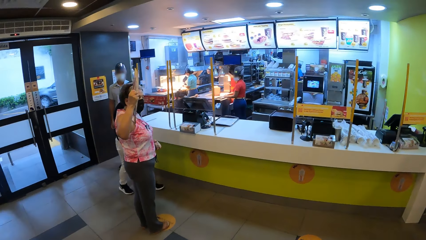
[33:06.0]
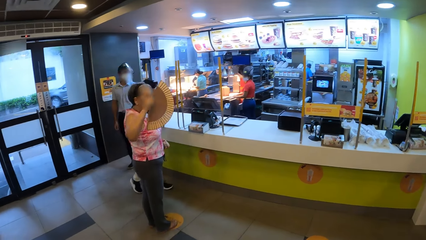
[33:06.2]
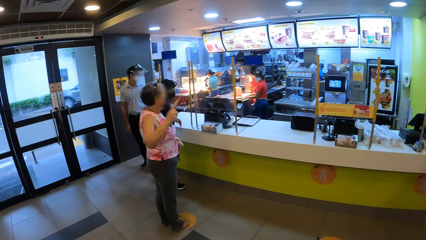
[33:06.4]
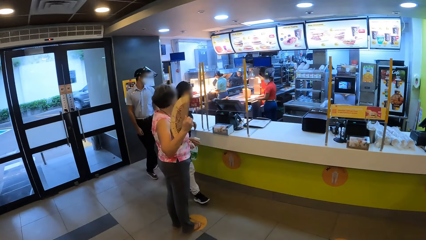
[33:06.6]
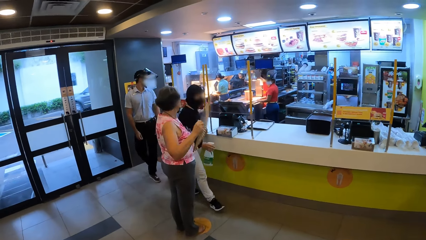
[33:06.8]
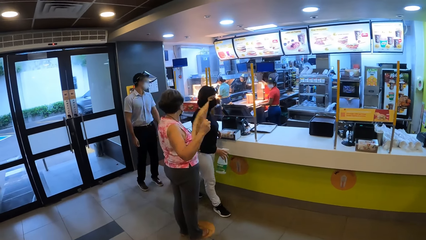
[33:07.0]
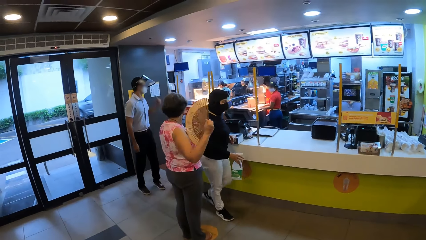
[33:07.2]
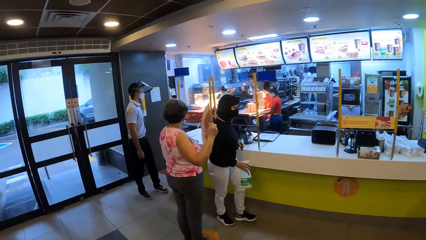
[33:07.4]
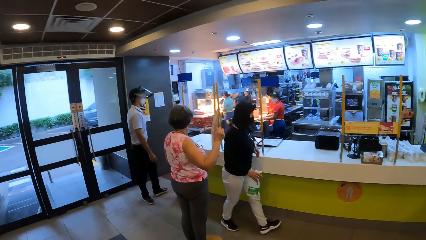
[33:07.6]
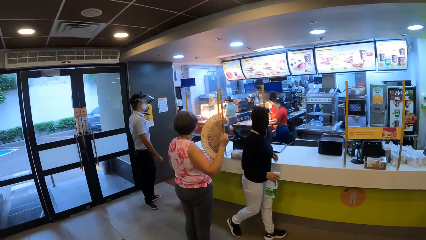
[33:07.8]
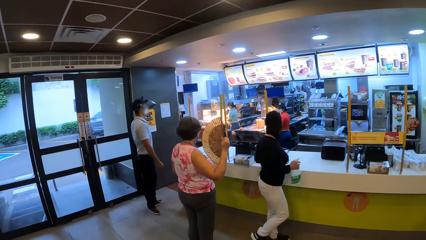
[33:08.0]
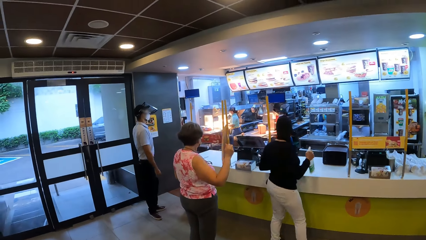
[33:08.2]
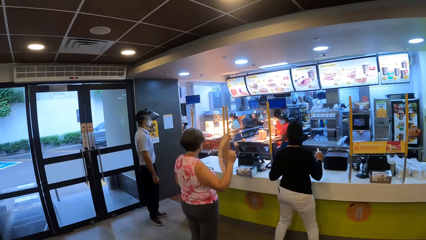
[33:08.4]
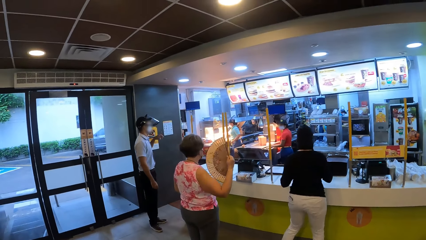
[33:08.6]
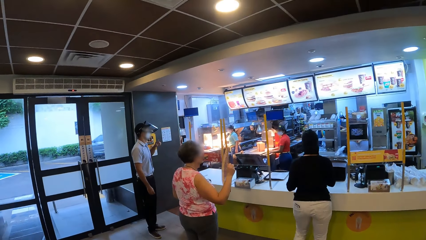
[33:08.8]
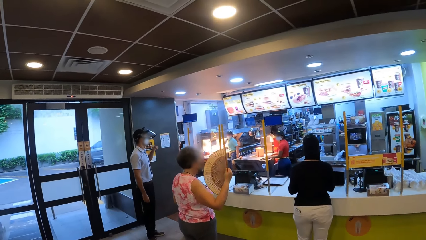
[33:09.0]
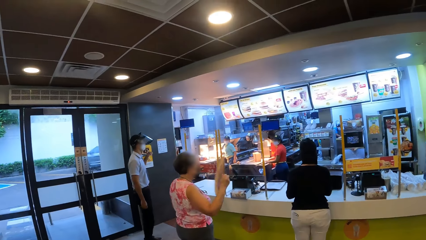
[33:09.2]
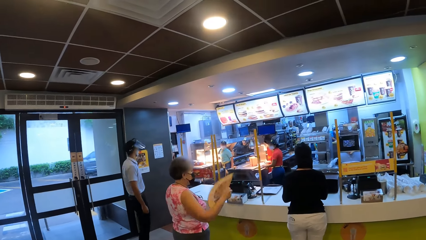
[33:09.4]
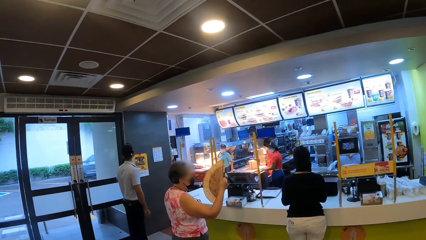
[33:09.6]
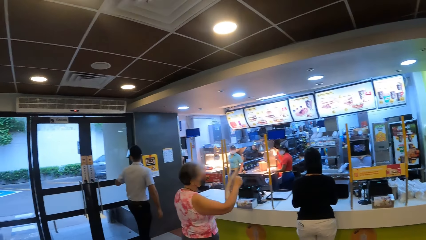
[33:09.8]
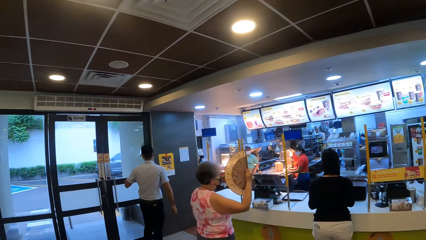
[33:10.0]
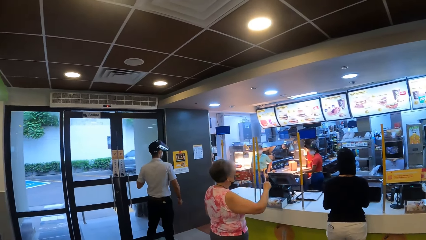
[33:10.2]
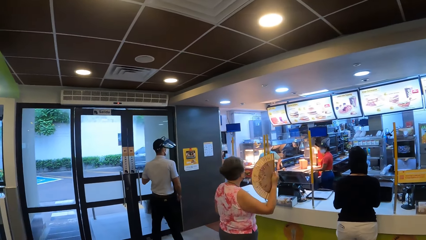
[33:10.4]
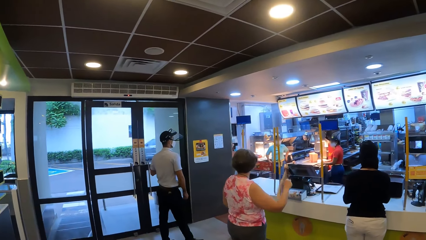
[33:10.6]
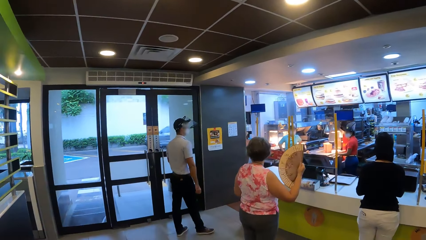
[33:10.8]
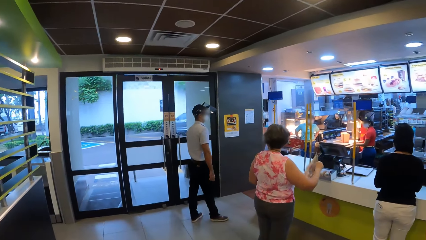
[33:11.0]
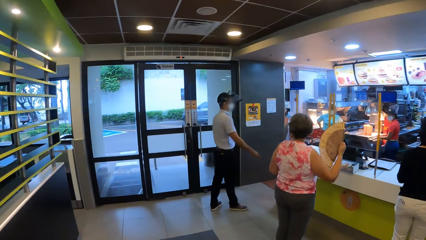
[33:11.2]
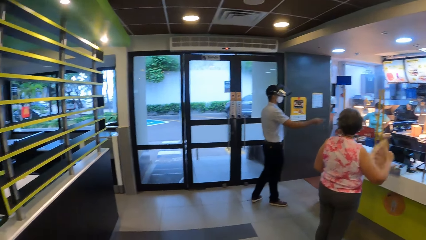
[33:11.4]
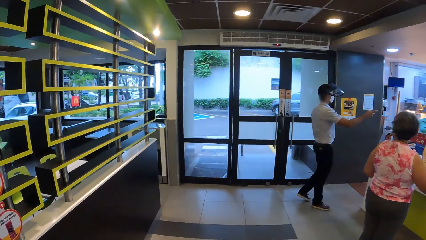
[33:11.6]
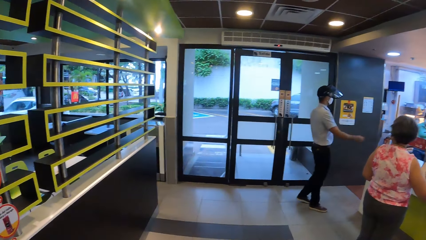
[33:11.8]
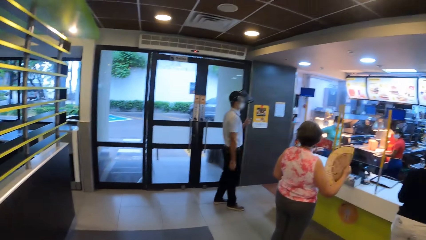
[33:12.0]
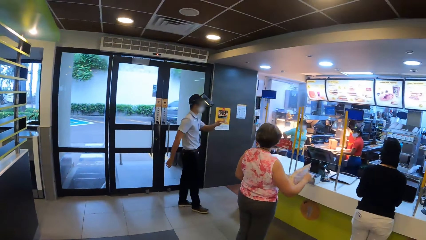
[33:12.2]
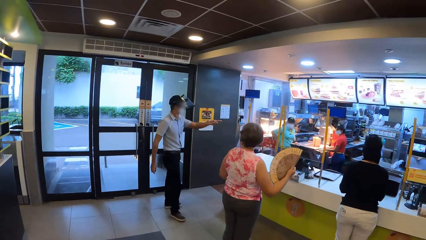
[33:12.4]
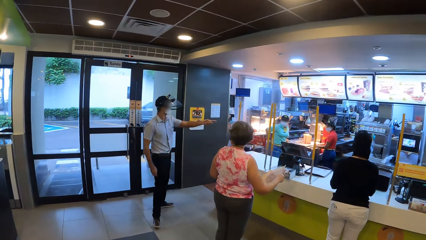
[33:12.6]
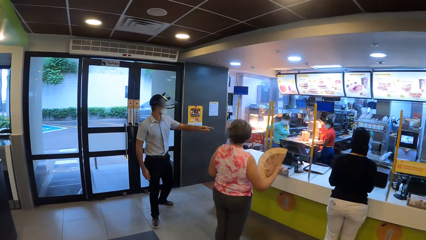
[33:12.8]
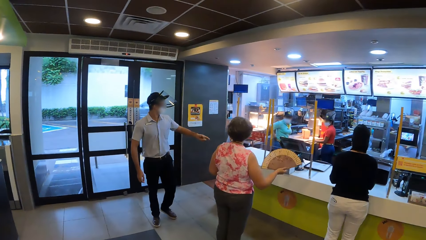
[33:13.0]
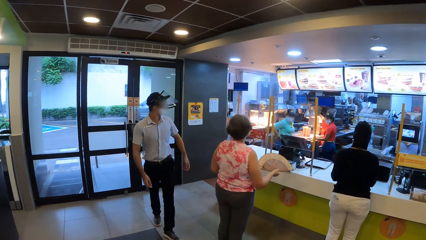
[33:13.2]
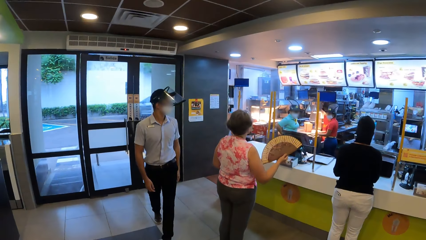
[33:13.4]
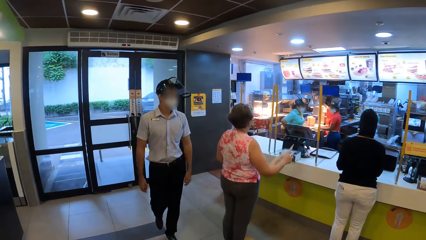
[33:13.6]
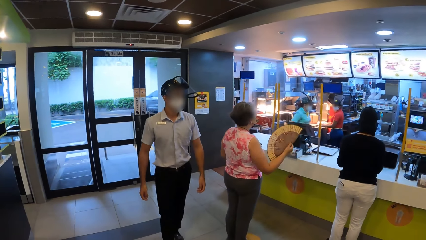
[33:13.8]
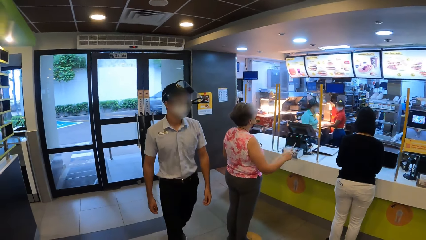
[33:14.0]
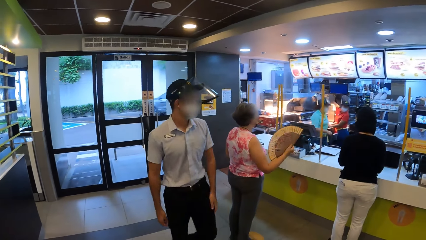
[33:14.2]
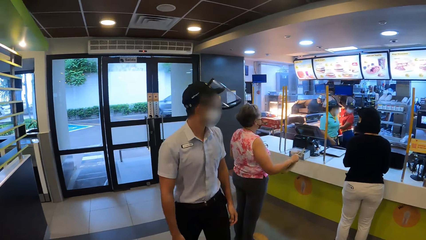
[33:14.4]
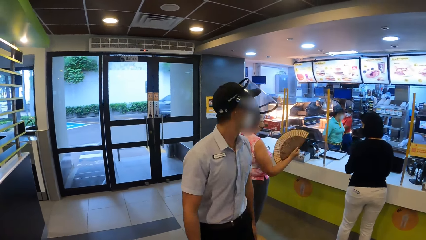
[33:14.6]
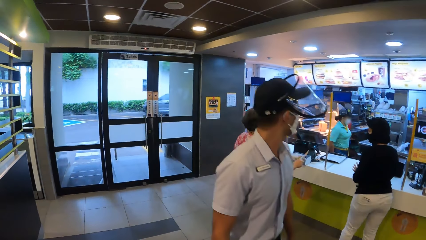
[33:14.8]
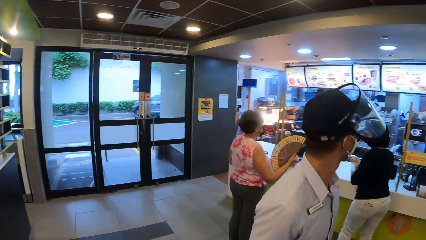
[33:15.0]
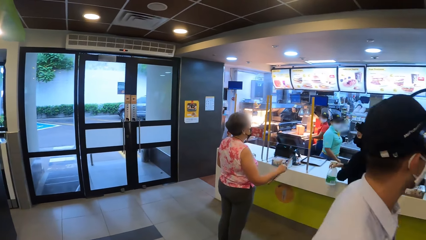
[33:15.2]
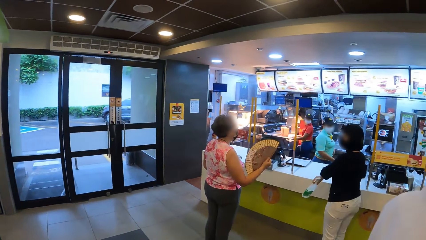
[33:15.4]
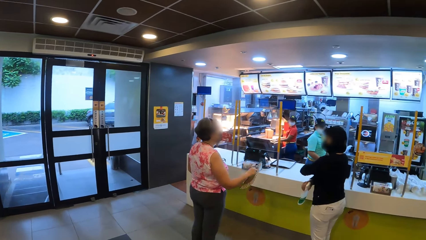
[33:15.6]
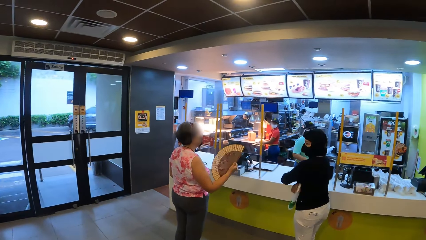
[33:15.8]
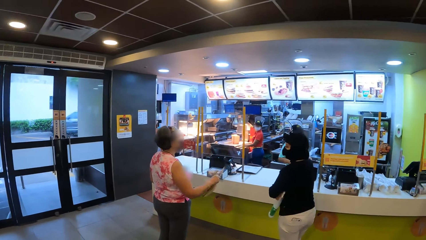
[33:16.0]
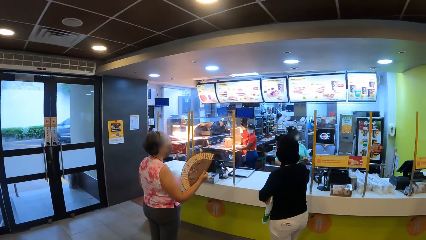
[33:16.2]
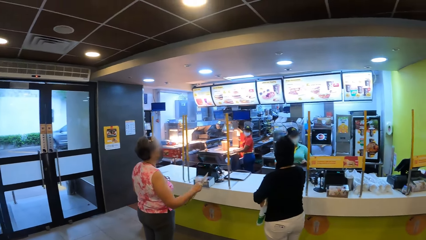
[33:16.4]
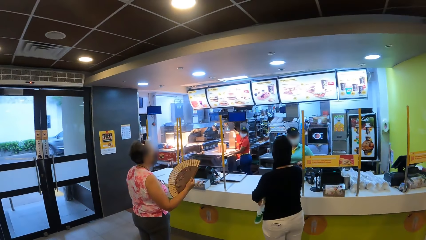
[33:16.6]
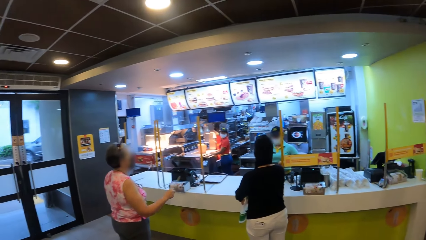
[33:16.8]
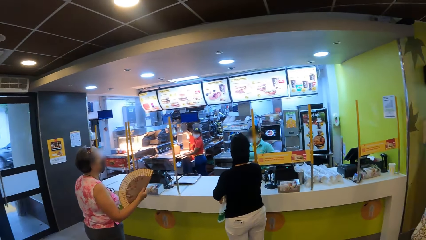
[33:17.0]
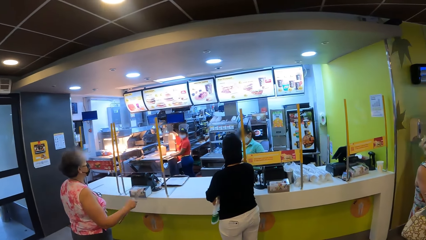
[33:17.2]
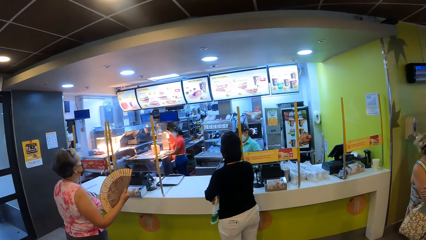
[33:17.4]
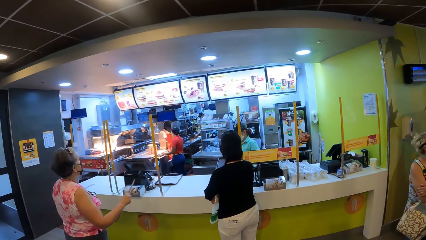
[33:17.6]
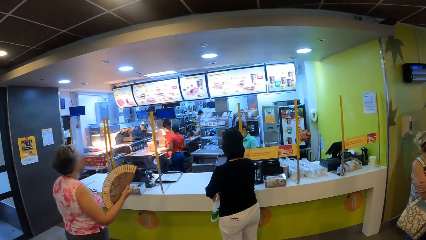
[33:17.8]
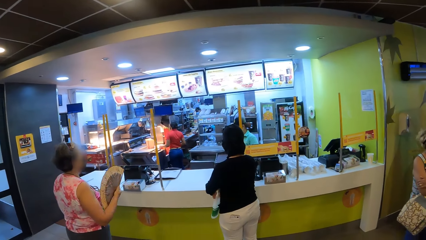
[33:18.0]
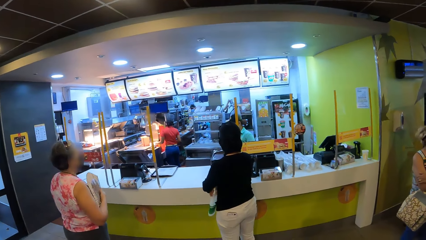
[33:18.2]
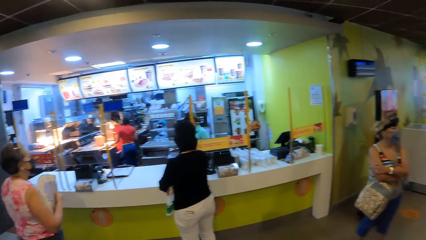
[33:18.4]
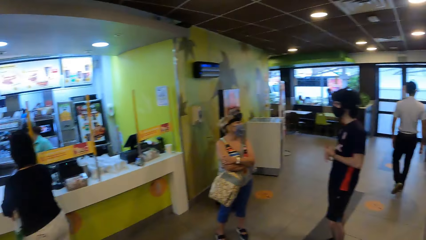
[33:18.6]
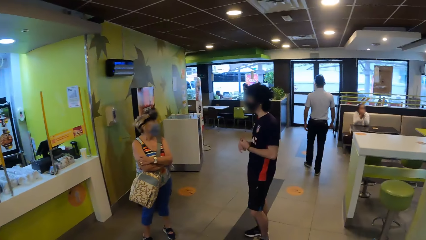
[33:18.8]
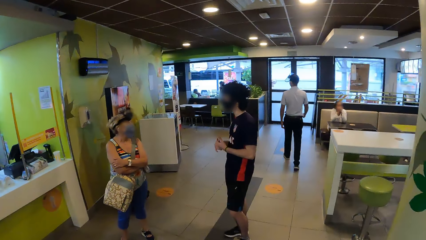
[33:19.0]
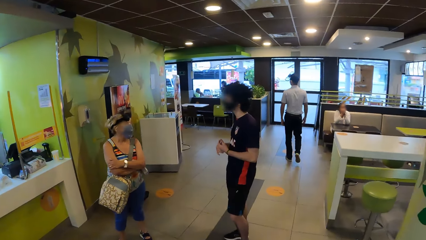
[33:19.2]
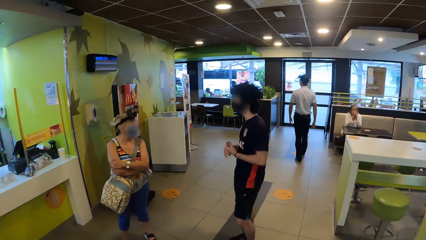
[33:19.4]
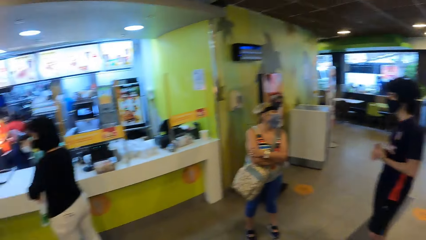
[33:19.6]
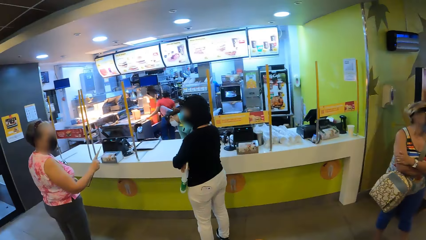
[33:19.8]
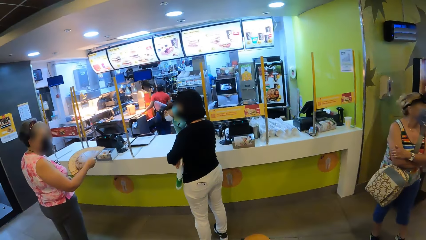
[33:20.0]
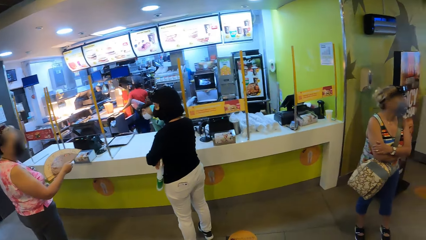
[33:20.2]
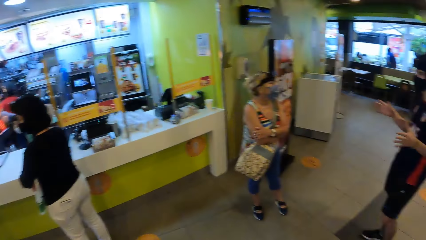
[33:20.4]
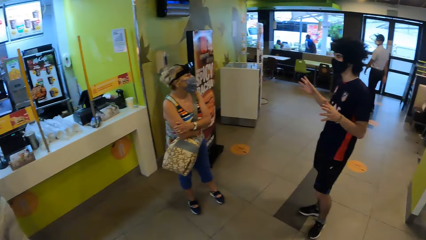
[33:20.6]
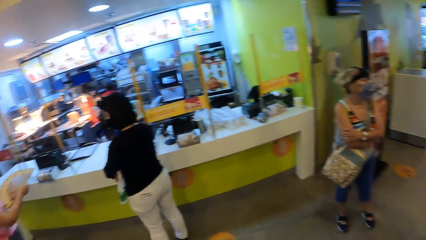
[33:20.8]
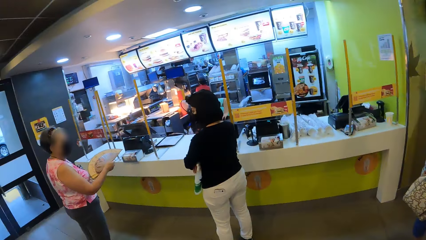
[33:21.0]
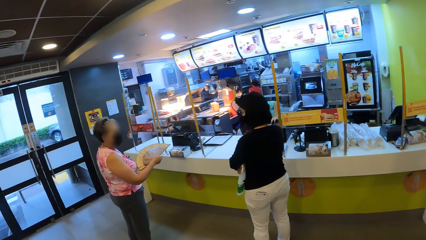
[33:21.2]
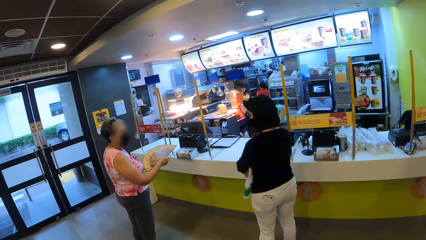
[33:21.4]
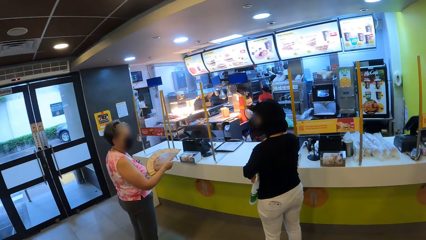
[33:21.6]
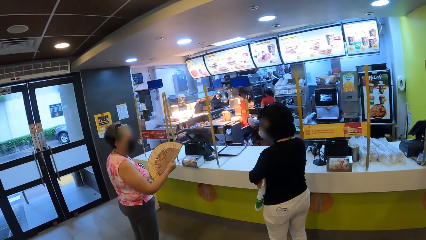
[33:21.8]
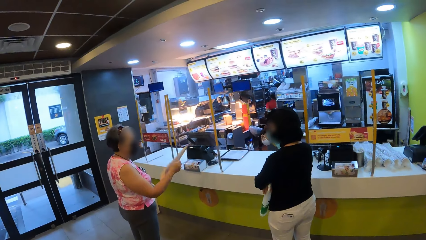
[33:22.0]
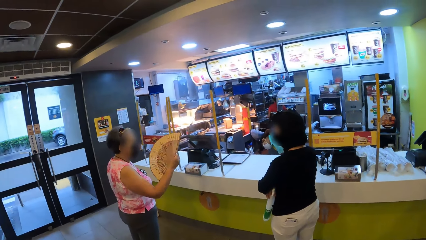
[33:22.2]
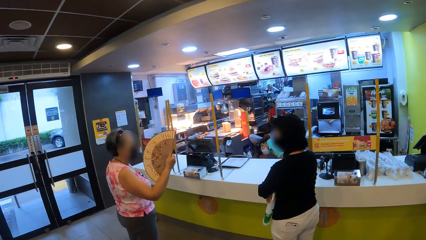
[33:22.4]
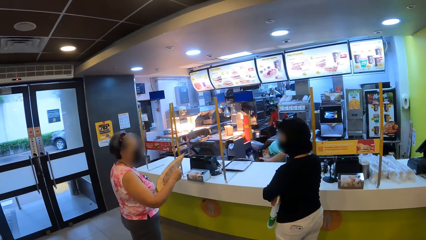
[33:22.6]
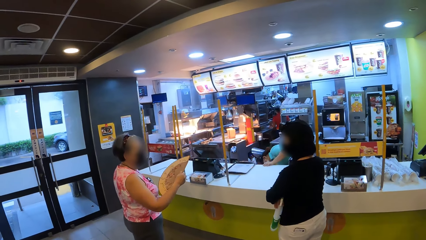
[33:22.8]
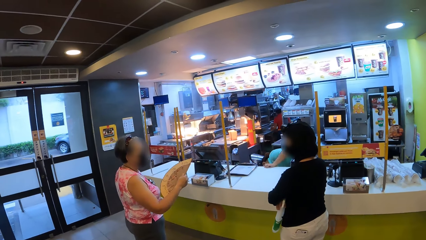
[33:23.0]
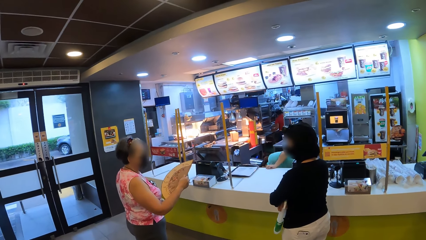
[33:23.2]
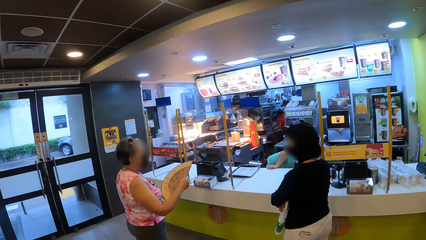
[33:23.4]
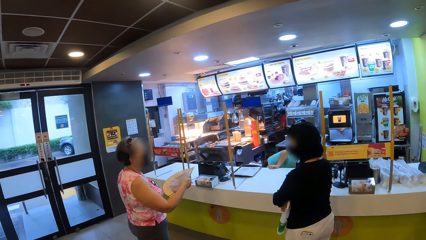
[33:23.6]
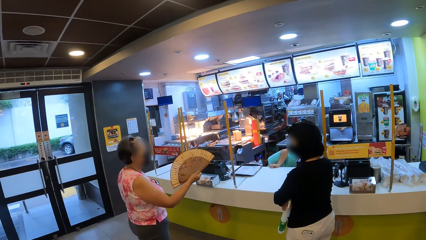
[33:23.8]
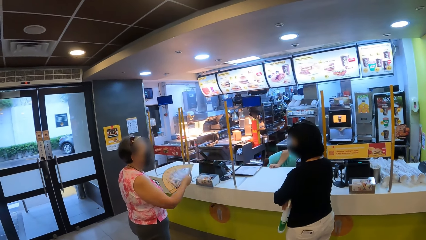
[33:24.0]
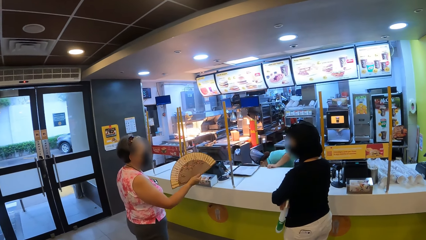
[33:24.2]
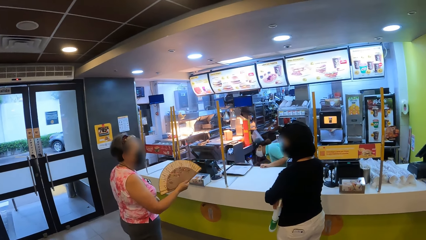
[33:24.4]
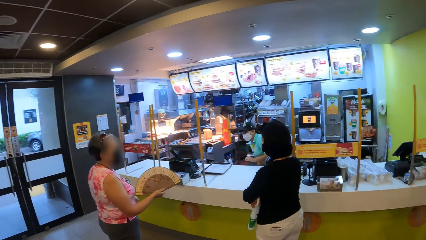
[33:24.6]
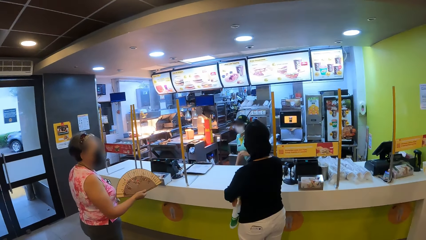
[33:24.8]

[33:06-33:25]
The man walks around. The lady walks around. The man points a finger. The camera wearer looks around. The man walks around. The camera wearer looks around. They look around again. The lady interacts with another lady. The other lady uses a folding hand fan.
